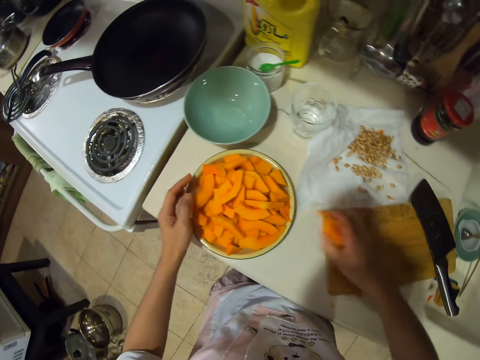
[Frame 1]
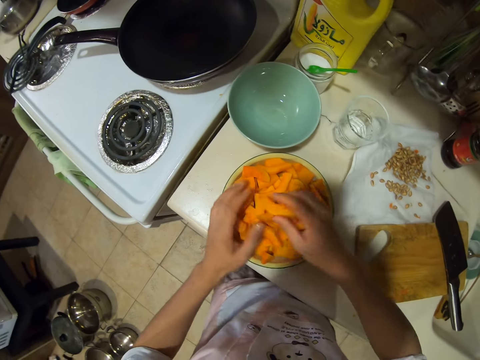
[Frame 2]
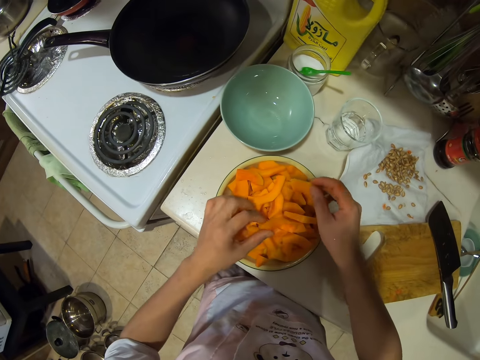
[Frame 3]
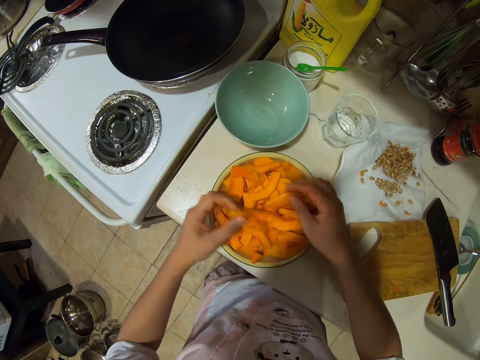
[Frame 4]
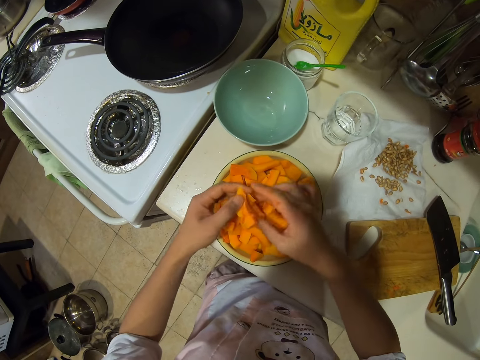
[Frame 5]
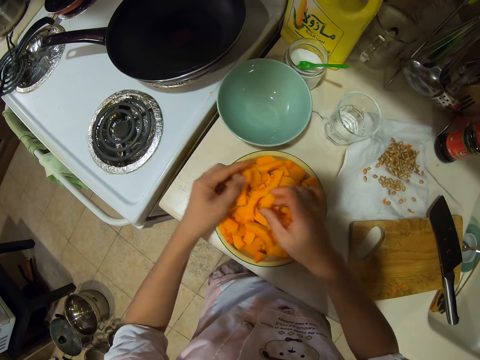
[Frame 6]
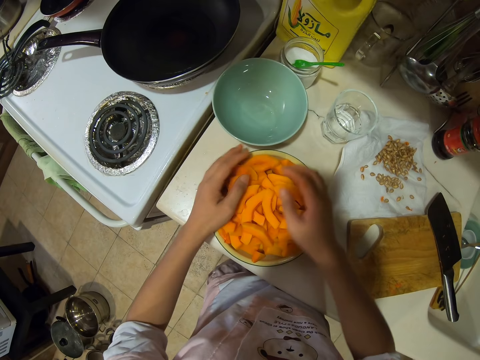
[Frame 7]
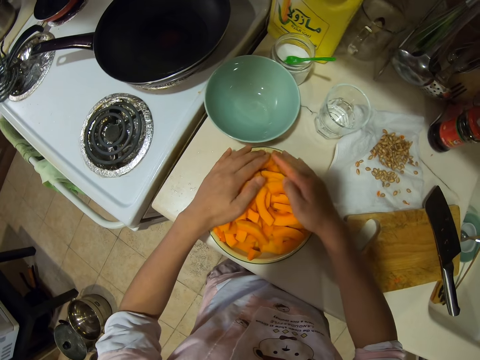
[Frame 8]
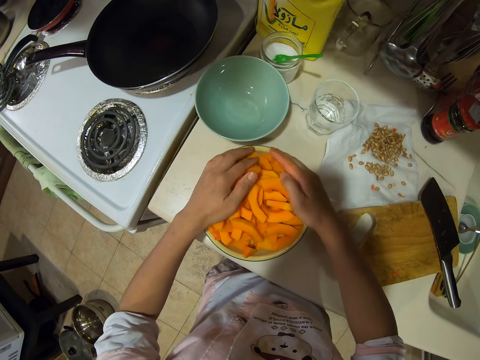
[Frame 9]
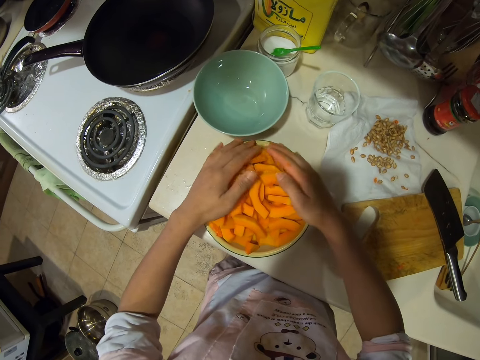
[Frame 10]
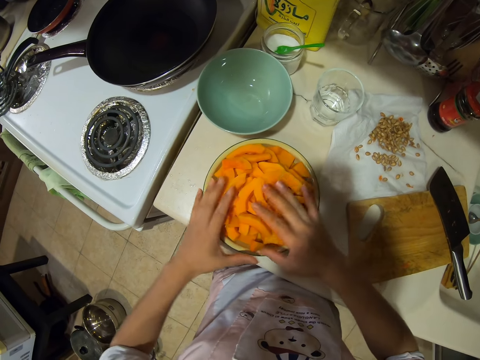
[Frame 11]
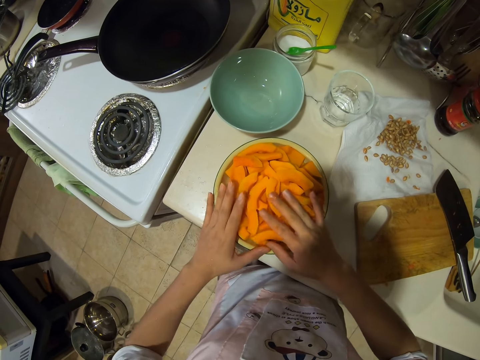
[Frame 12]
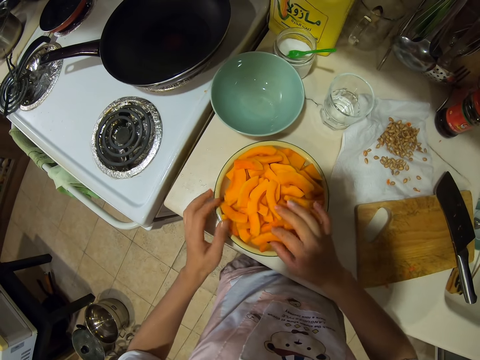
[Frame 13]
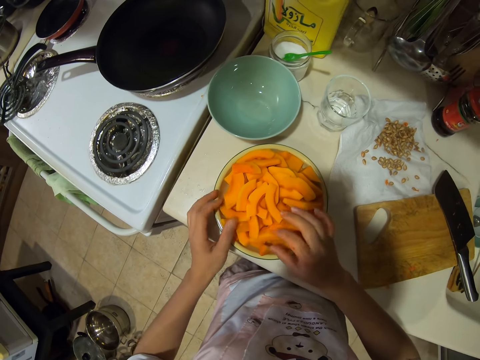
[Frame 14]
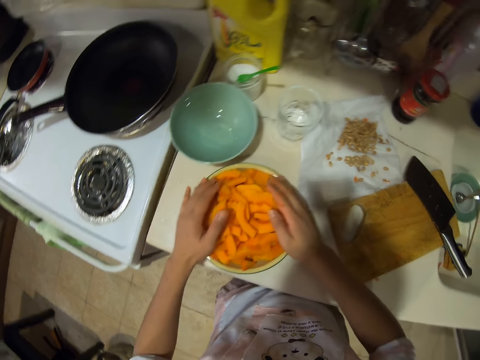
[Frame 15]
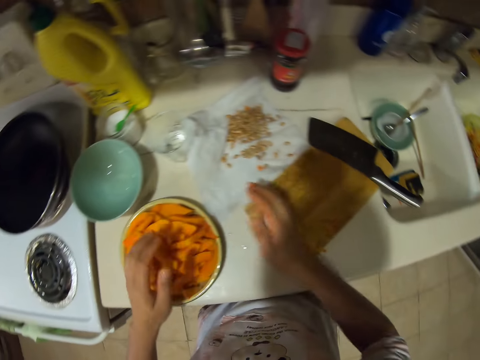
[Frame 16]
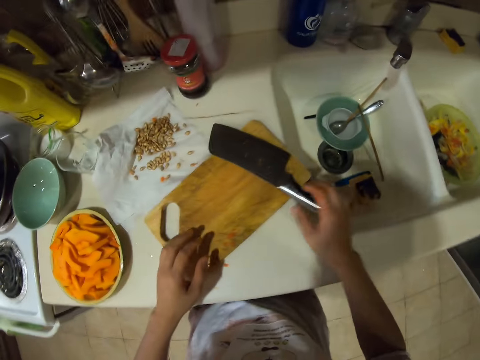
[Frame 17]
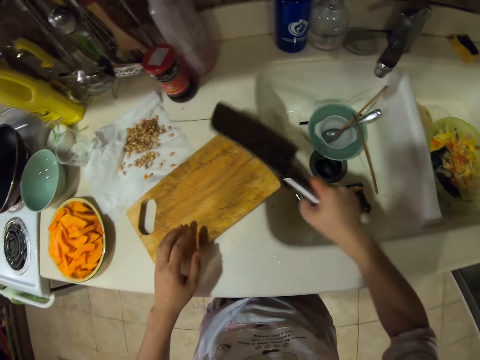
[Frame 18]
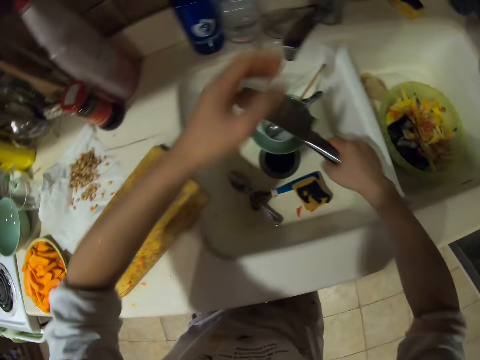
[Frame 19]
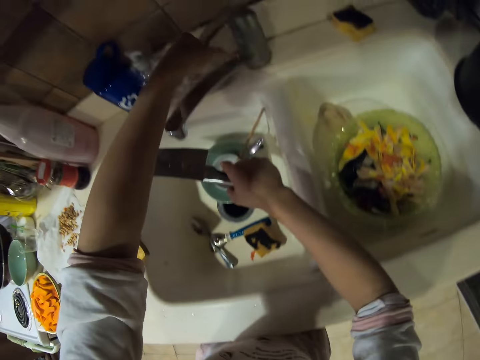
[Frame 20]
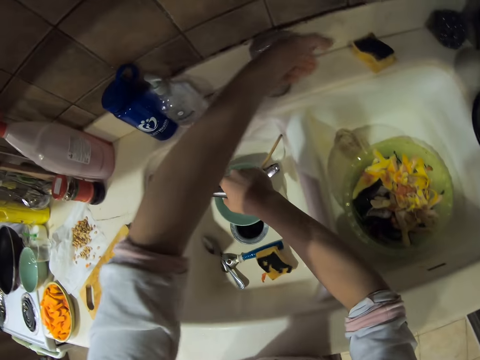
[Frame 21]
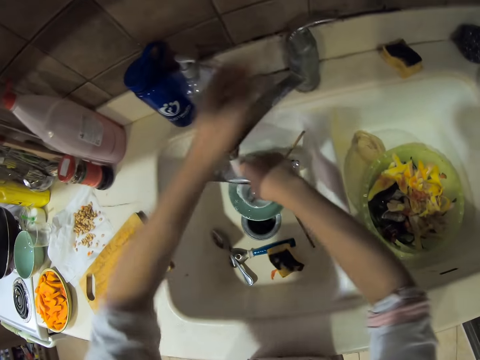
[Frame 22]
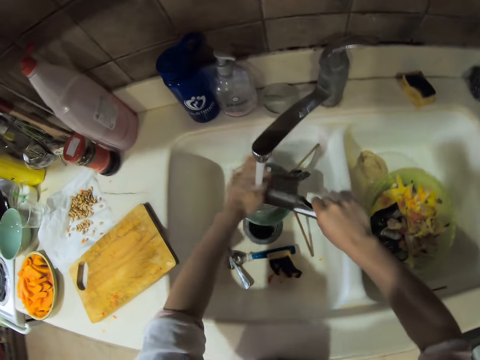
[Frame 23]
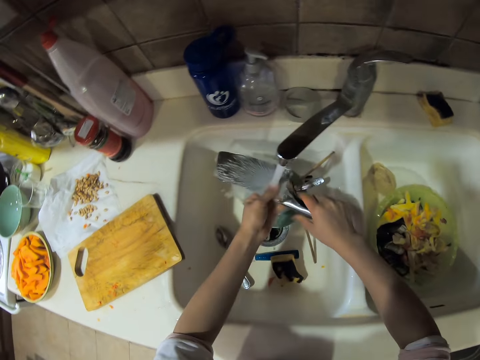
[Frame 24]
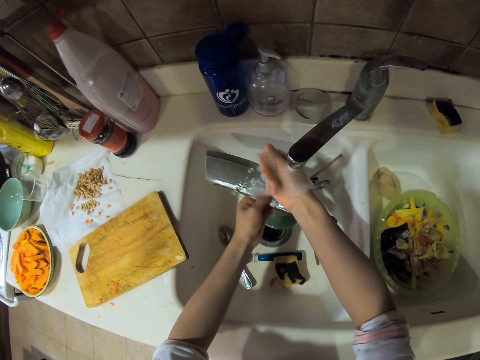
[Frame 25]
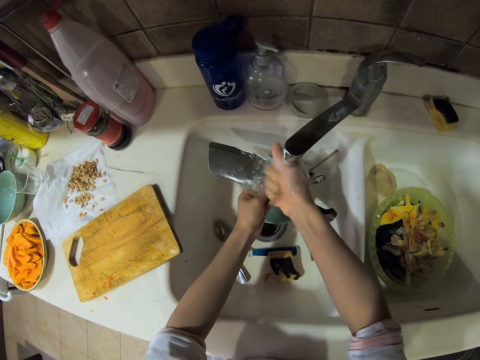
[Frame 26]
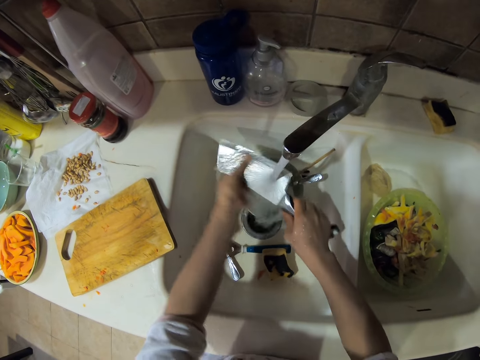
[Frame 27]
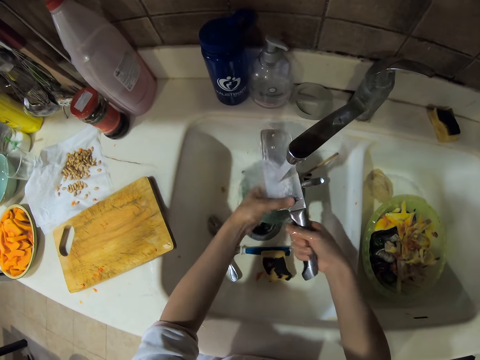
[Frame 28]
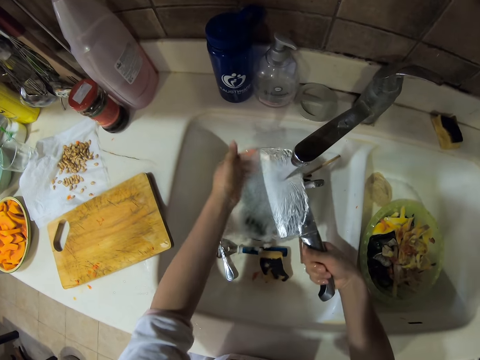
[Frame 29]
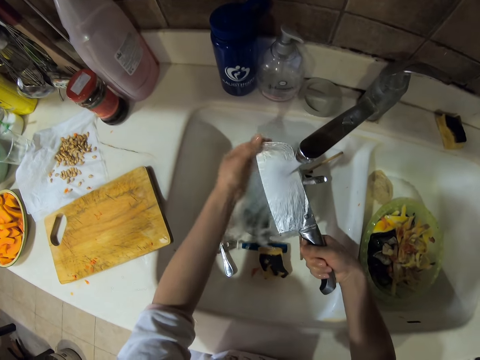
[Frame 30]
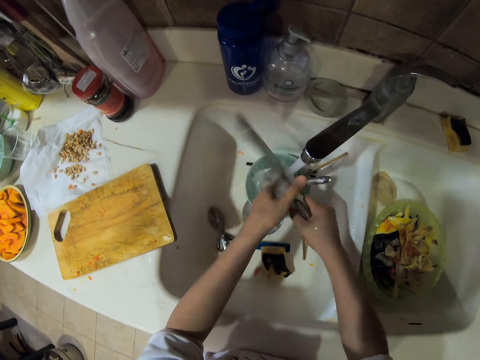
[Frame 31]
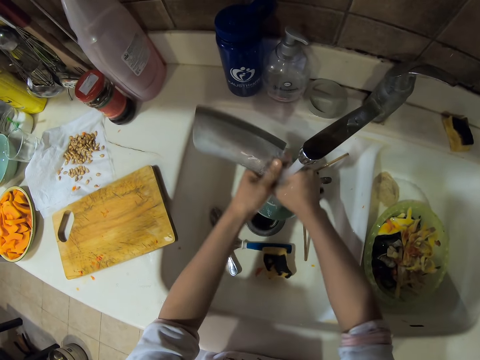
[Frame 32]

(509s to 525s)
The camera wearer picks chopped pumpkin. They put the chopped pumpkin on the plate. They arrange the chopped pumpkins in the plate. They arrange the chopped pumpkins in the plate again. They pick the knife. They open the tap. They wash the knife. They rinse the hand. They wash the knife.

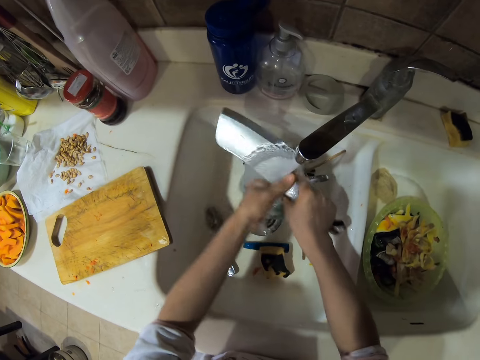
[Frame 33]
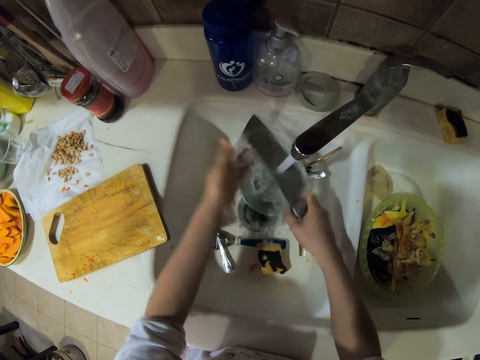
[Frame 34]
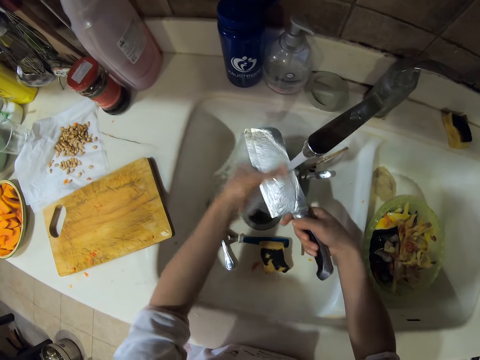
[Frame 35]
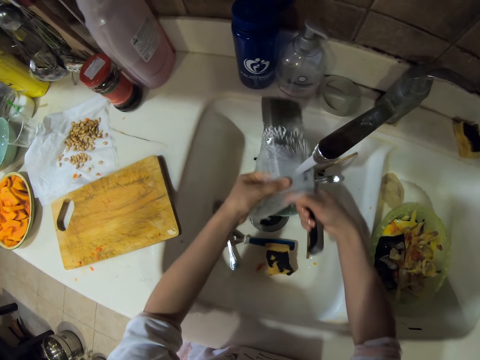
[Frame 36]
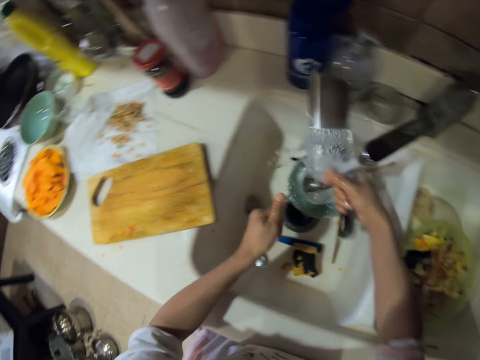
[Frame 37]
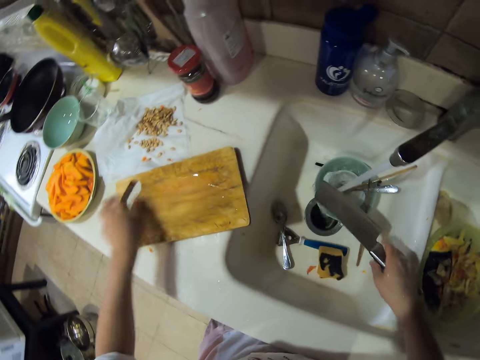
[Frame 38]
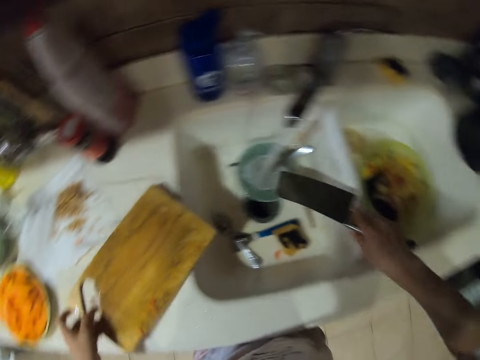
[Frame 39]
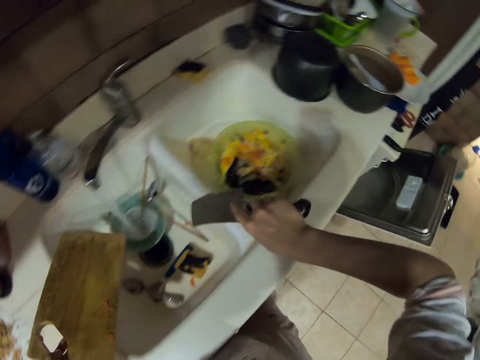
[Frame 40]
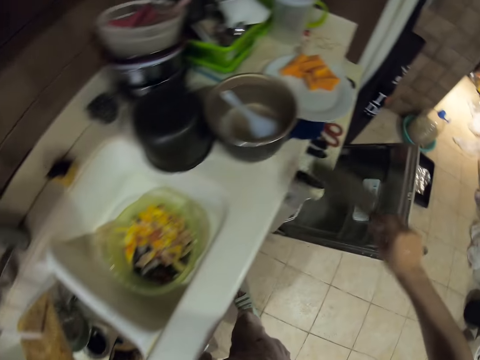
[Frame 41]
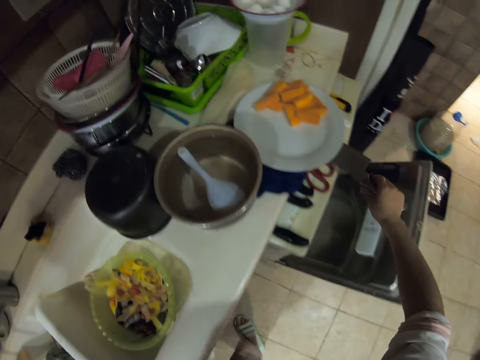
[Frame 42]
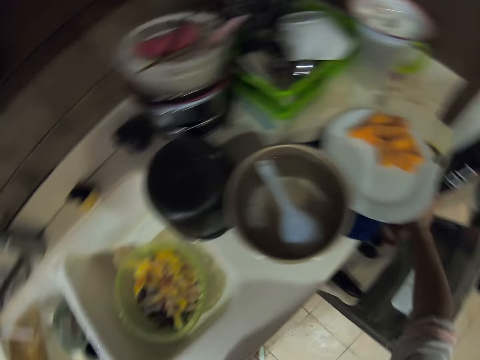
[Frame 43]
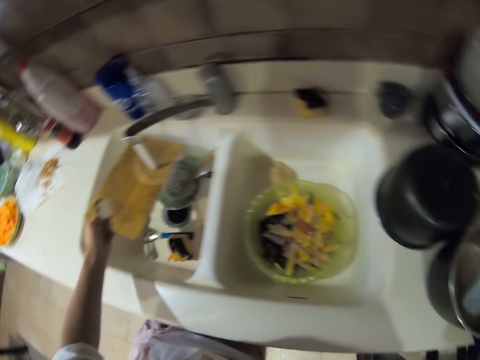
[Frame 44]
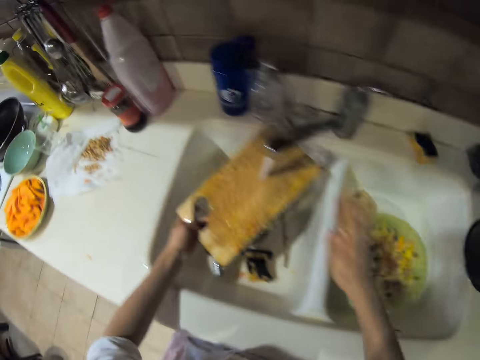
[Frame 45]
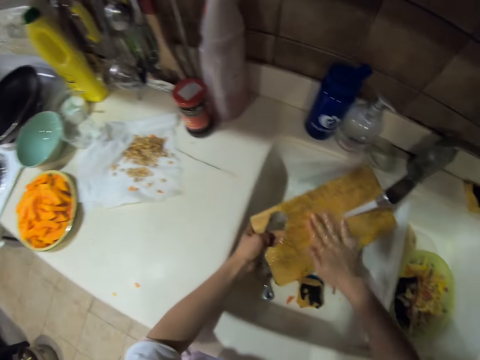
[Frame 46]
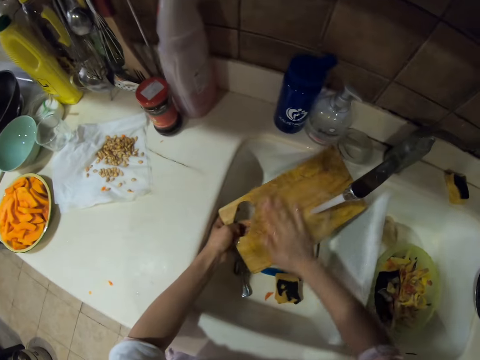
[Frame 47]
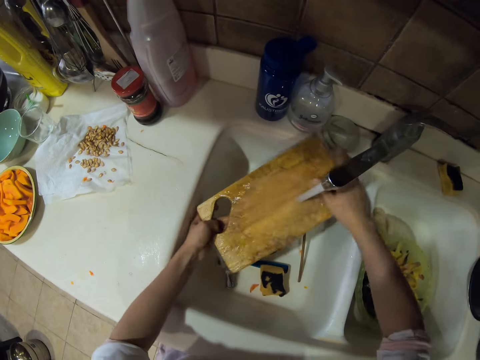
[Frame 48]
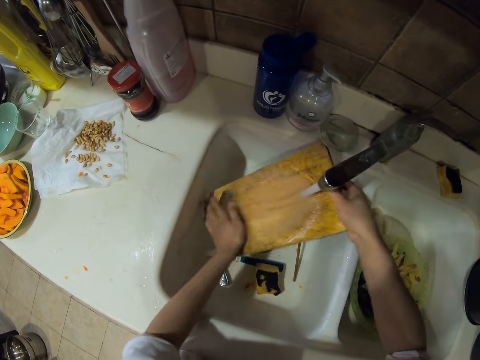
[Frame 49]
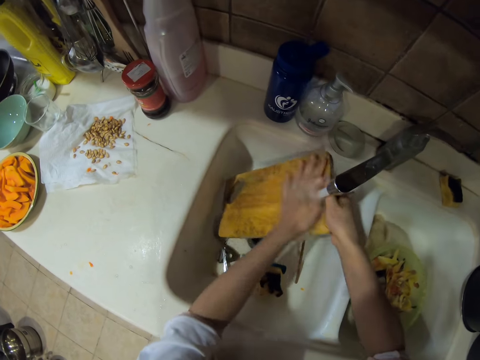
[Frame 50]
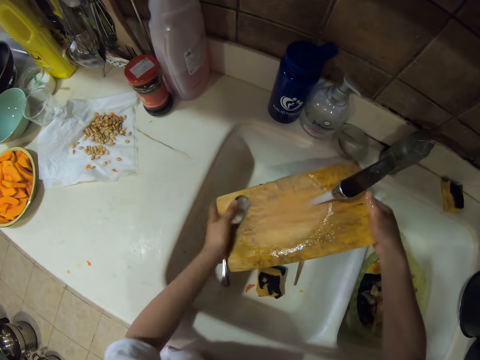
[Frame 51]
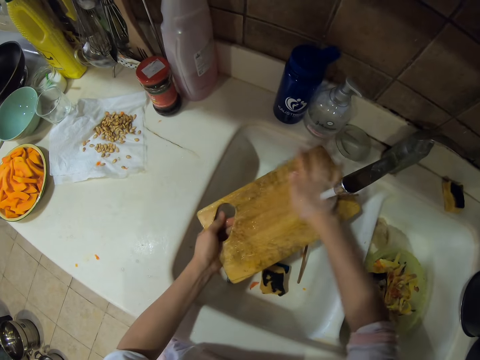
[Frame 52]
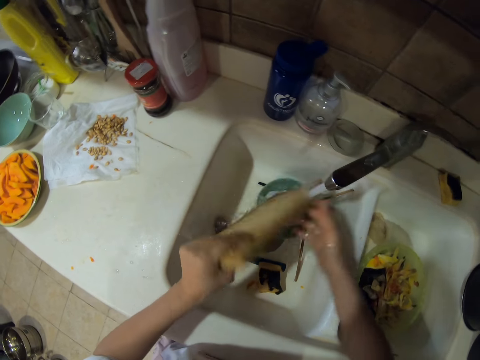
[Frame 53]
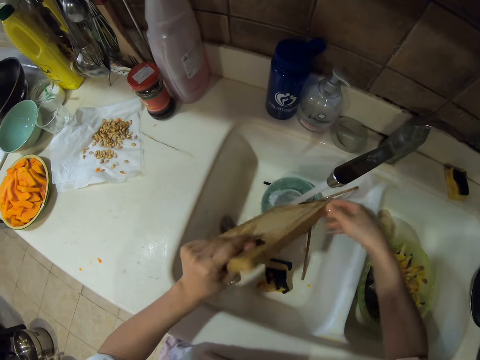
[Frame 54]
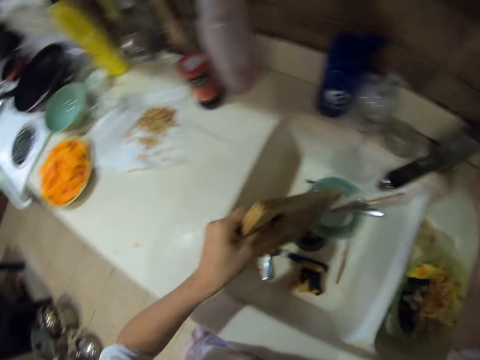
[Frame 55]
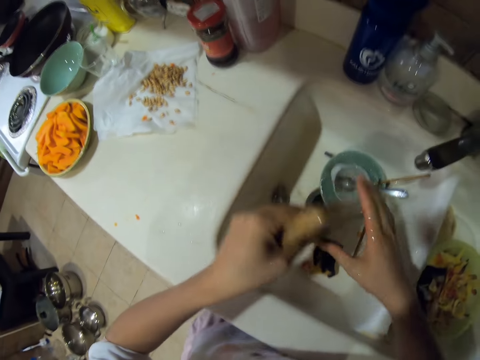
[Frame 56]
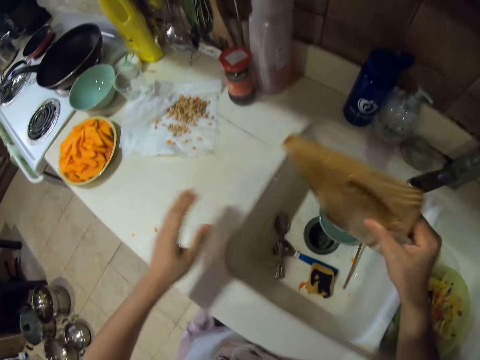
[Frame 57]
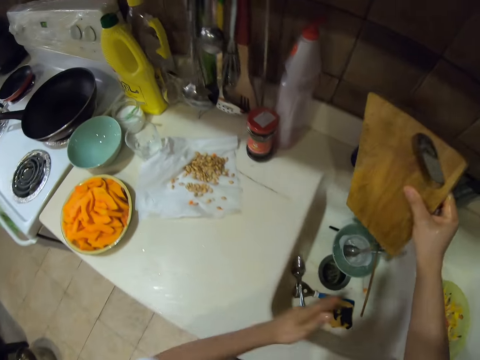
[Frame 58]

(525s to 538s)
The camera wearer washes the knife. They pick the chopping board. They put the knife in the drawer. They wash the chopping board. They wash the chopping board again. They close the tap.
